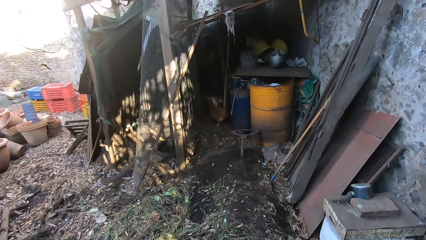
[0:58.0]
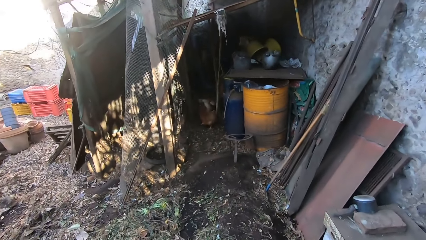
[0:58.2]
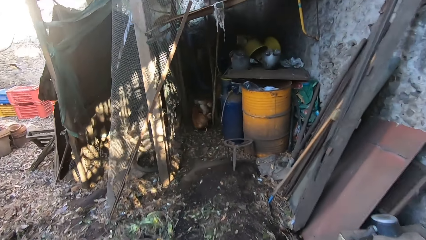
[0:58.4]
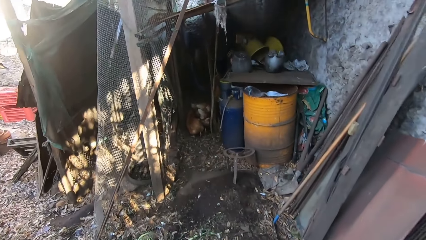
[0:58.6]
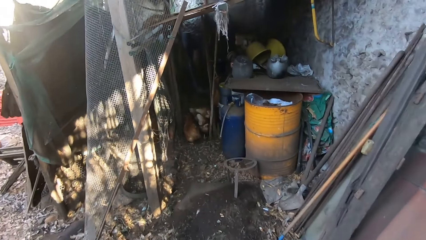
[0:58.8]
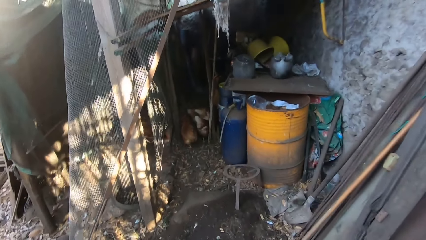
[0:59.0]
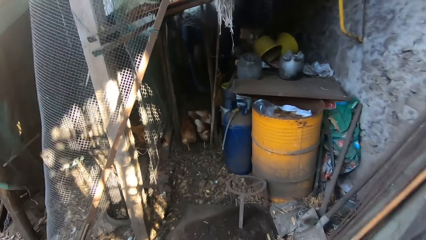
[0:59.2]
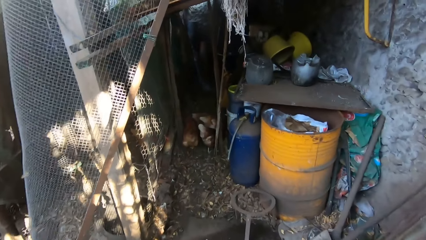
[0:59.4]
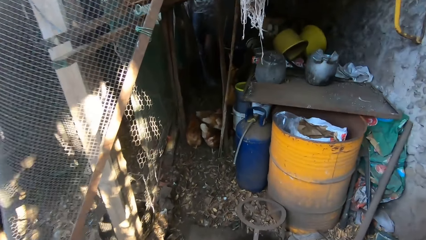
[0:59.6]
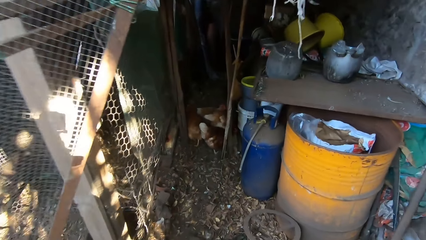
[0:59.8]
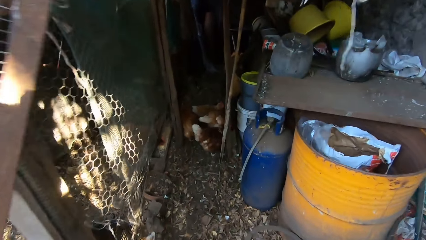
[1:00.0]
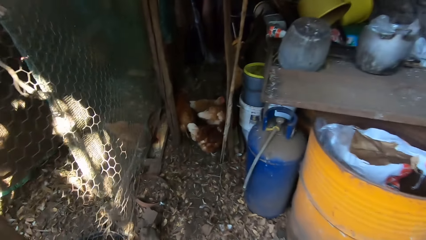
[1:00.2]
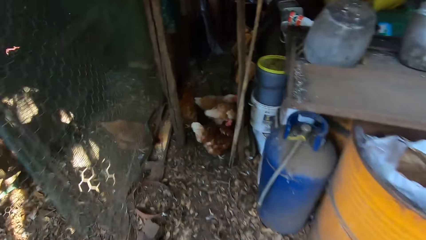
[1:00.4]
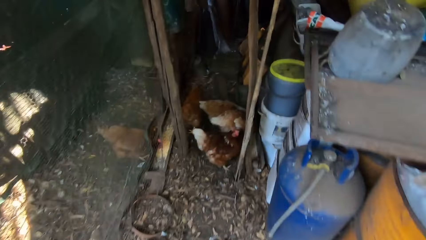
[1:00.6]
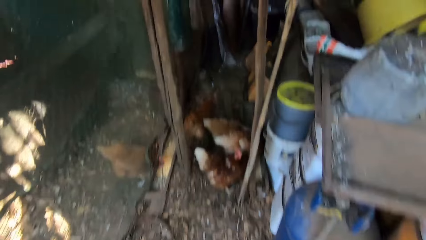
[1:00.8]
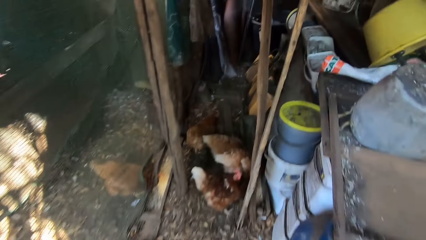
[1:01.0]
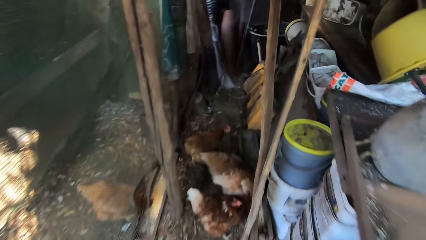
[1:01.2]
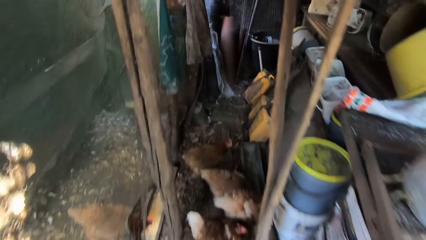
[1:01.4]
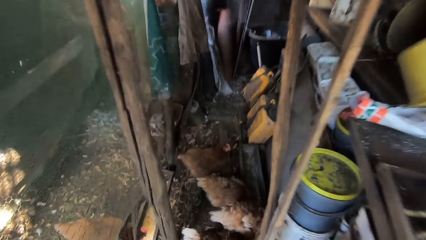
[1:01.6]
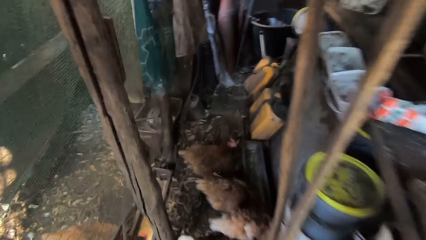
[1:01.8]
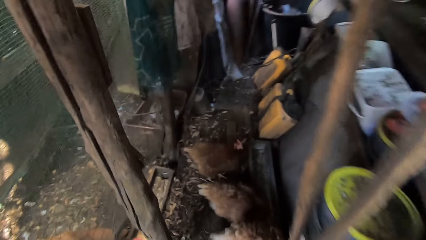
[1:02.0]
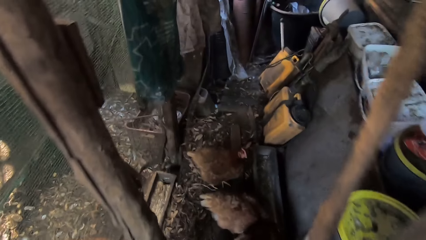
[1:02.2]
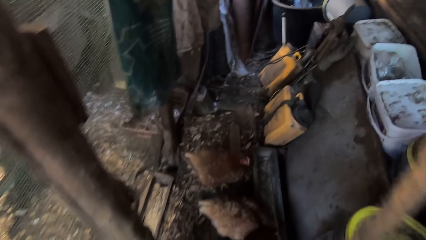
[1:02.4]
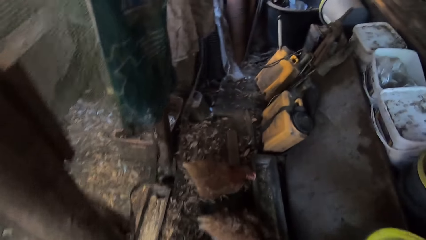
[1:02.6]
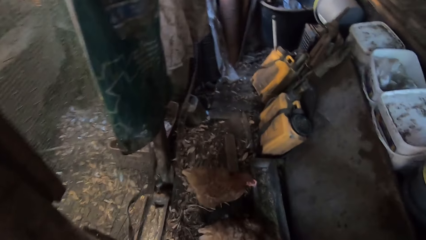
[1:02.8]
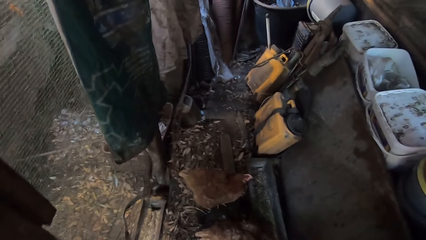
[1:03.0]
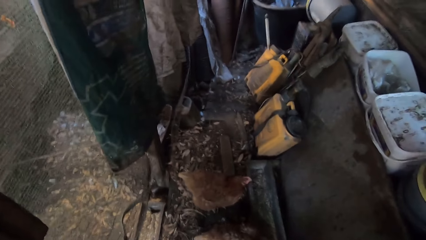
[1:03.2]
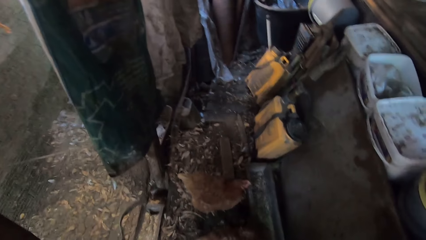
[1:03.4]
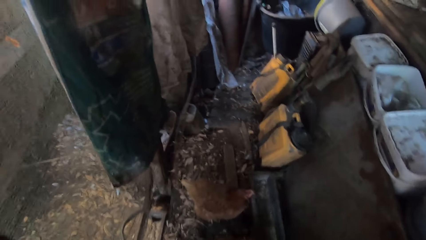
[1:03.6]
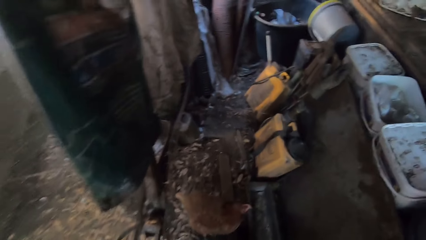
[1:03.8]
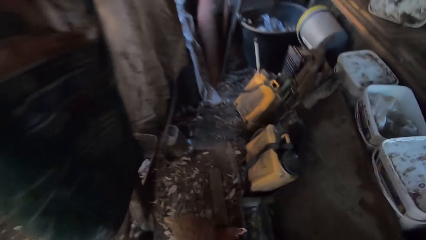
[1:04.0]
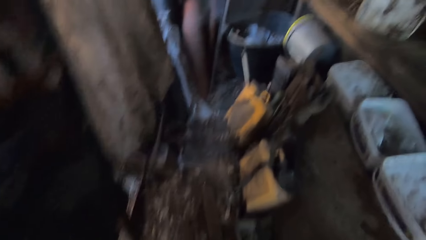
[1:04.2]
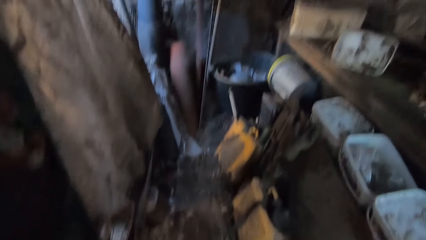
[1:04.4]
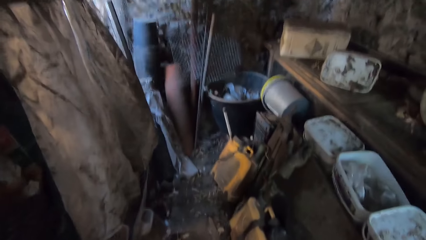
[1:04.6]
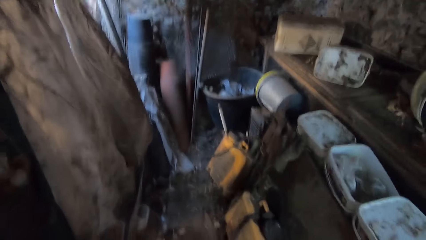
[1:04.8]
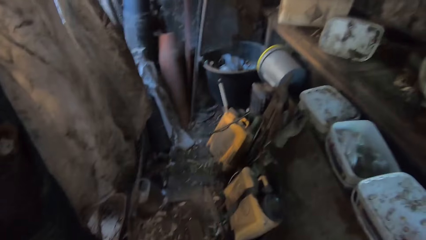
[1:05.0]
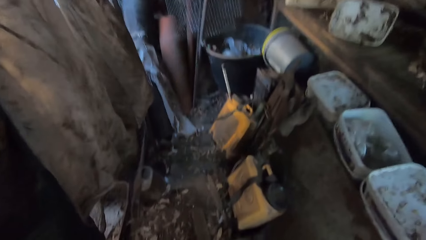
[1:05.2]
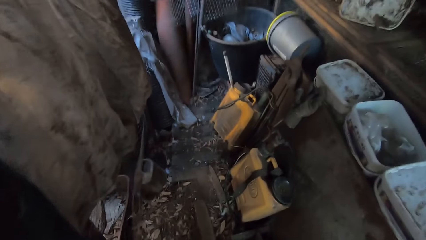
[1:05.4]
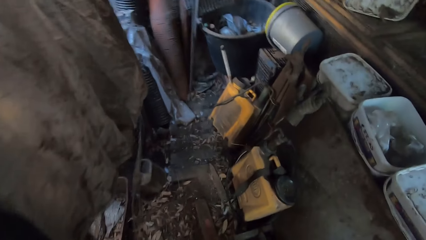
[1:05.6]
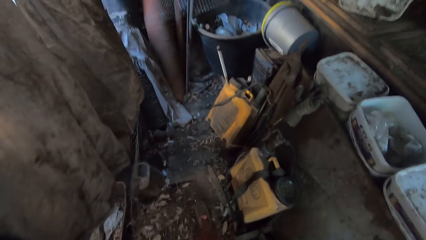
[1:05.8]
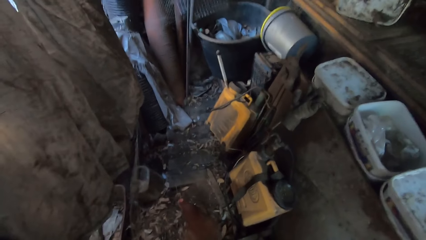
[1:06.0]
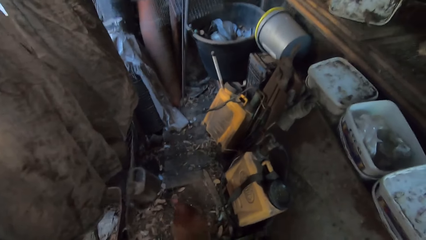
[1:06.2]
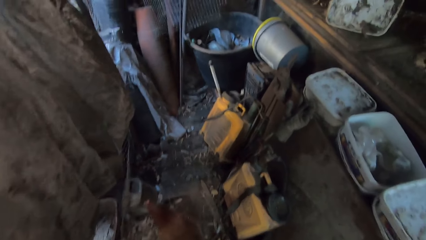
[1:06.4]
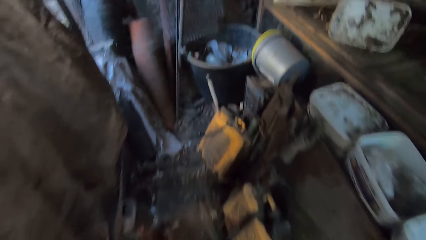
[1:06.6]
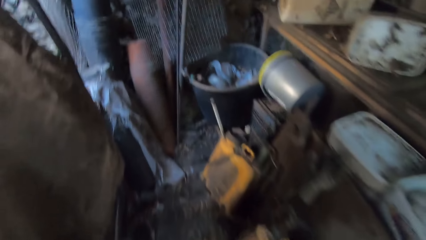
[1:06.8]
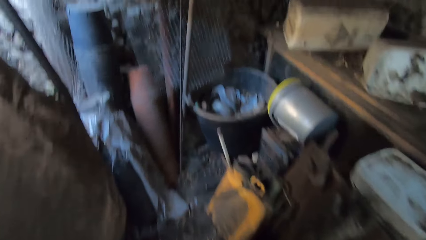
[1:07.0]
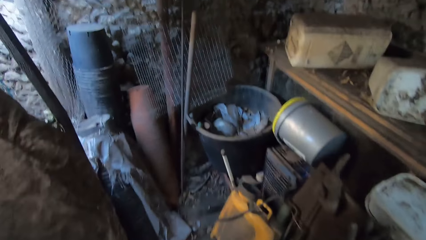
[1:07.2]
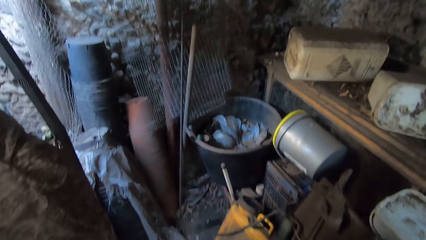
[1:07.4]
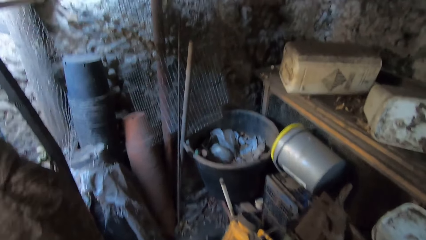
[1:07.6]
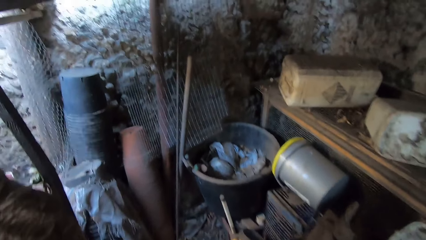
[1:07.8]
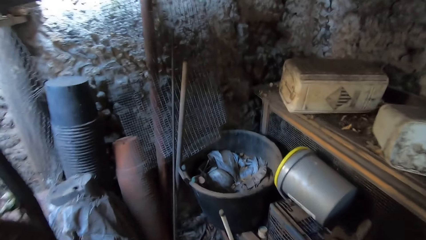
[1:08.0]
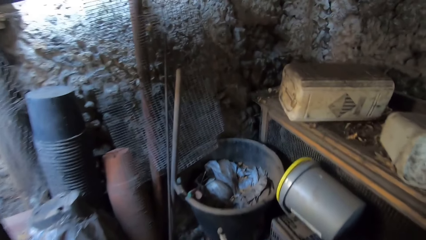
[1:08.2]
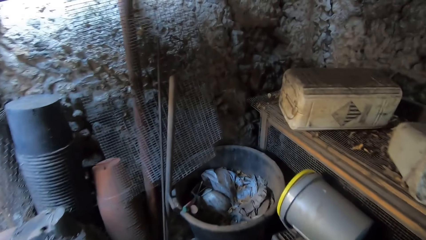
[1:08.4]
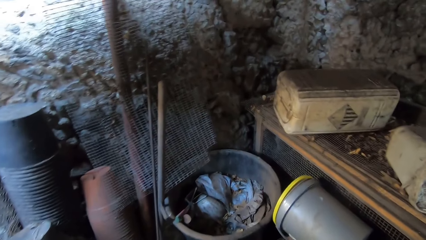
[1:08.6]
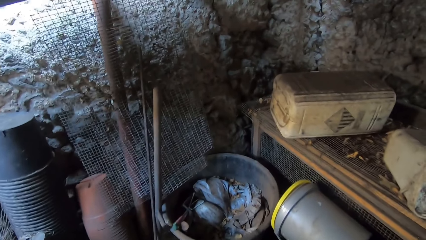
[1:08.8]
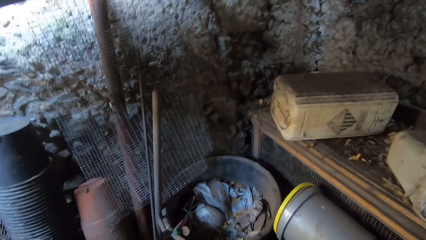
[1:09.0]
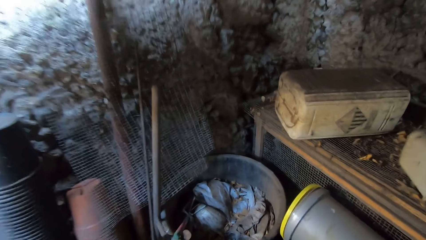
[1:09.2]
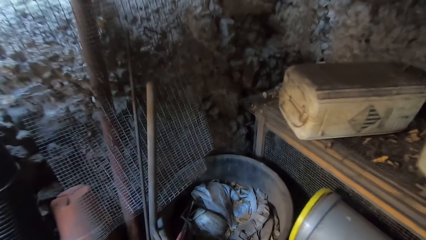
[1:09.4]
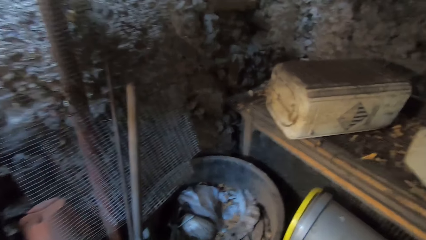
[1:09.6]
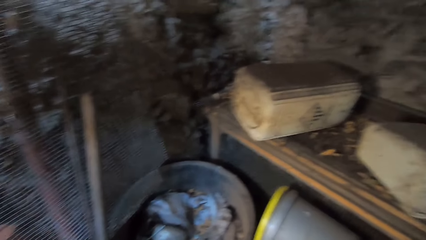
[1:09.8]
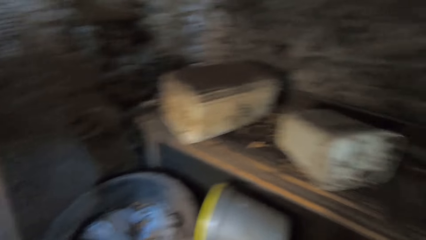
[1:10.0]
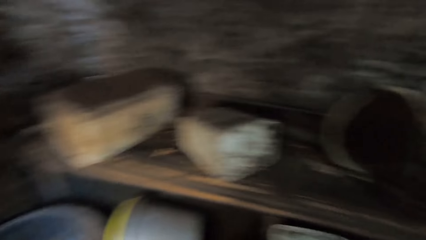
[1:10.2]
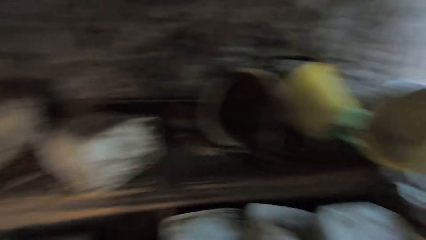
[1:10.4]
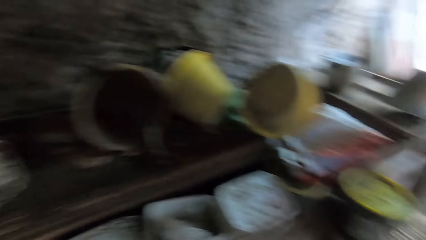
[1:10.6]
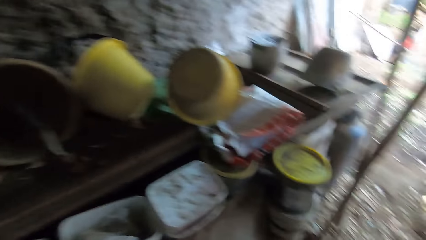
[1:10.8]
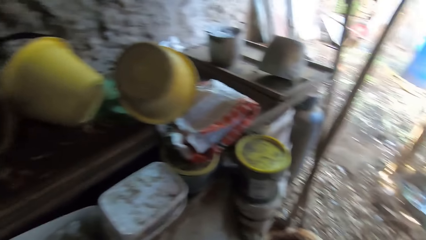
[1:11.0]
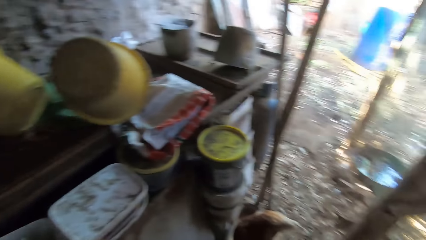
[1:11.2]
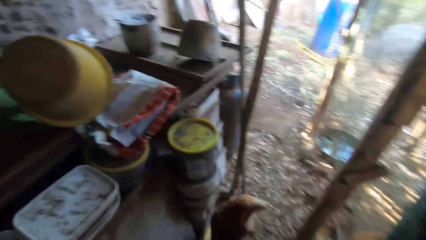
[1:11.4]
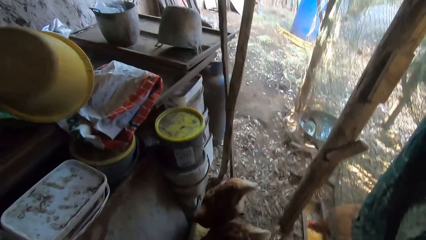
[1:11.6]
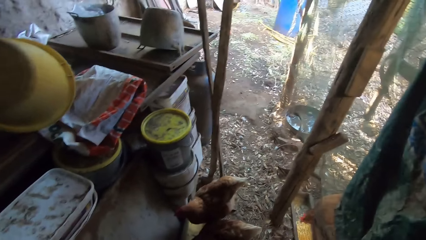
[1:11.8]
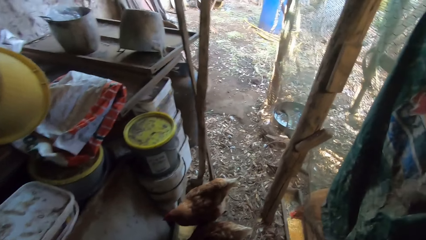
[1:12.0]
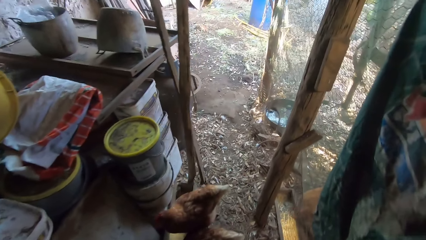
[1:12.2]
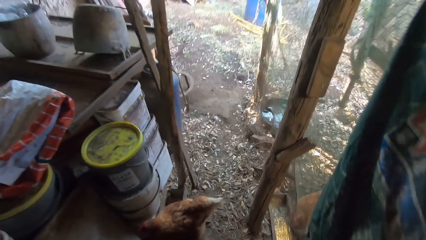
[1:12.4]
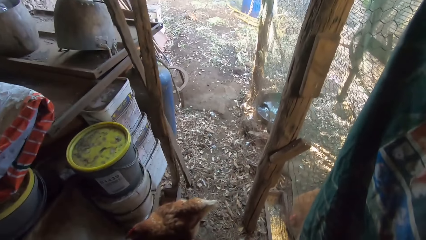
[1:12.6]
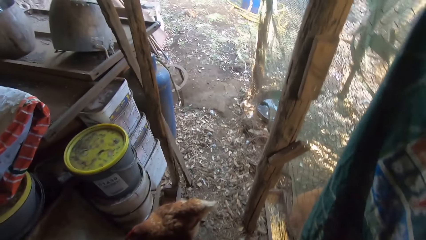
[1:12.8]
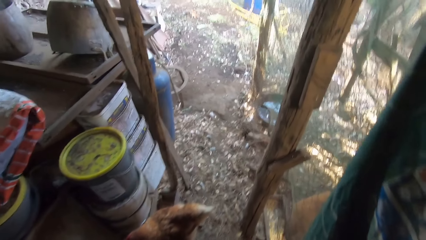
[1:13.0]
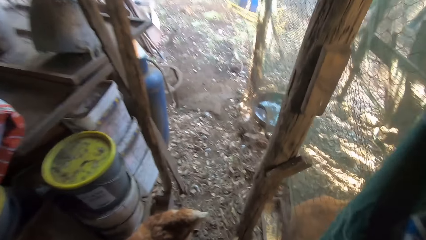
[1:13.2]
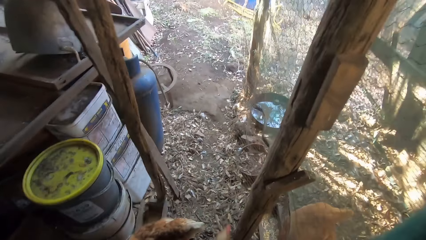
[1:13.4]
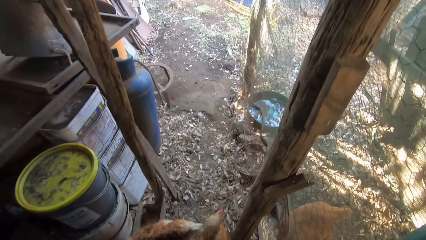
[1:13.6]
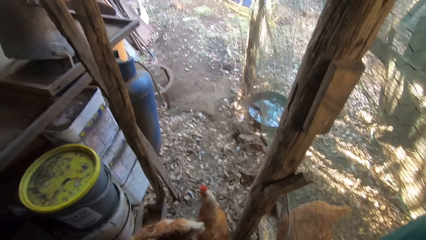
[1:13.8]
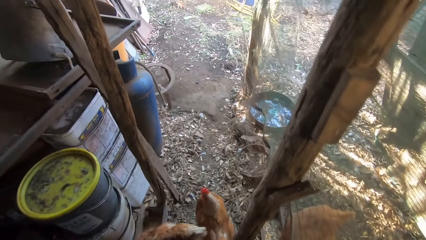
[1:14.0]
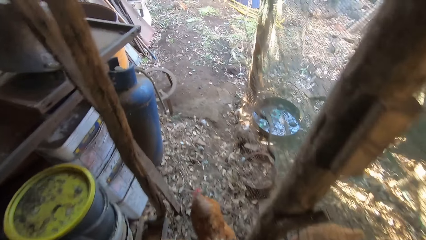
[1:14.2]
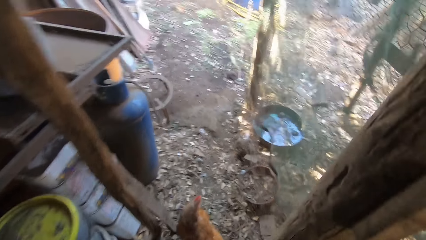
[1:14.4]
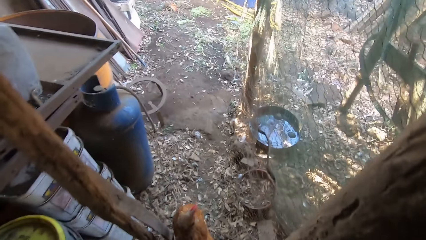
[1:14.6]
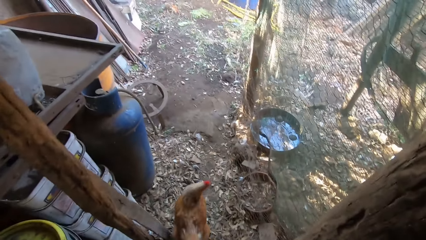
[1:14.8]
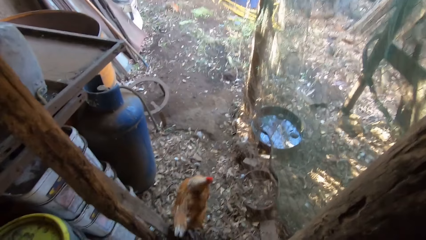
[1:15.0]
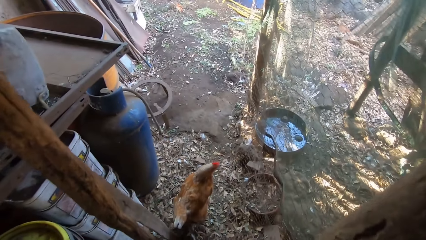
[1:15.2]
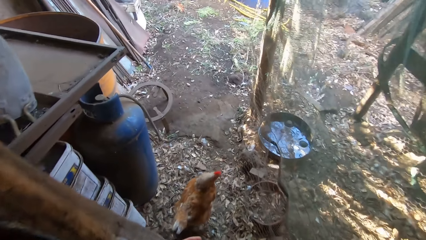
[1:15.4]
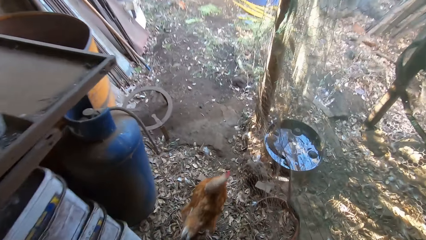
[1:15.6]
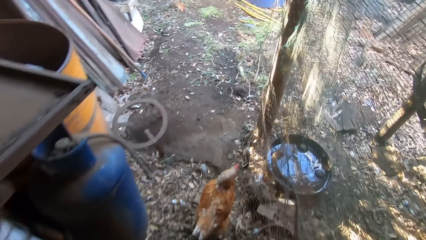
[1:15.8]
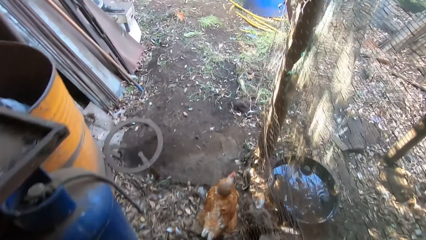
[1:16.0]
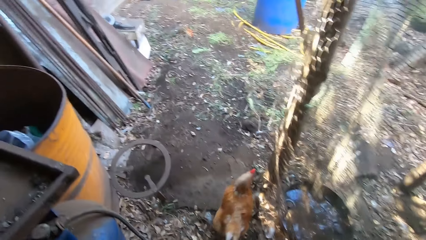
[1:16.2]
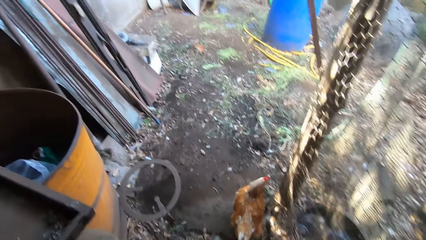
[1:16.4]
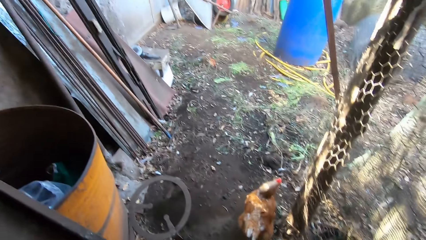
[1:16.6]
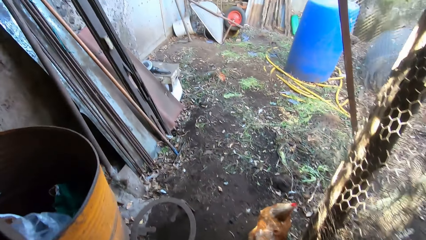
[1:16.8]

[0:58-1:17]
The camera wearer walks back to the shed. They turn around. They walk around.
